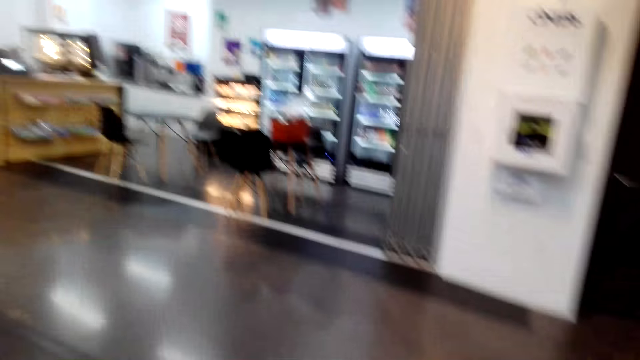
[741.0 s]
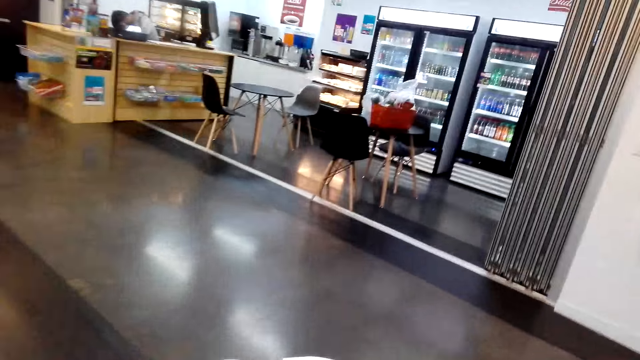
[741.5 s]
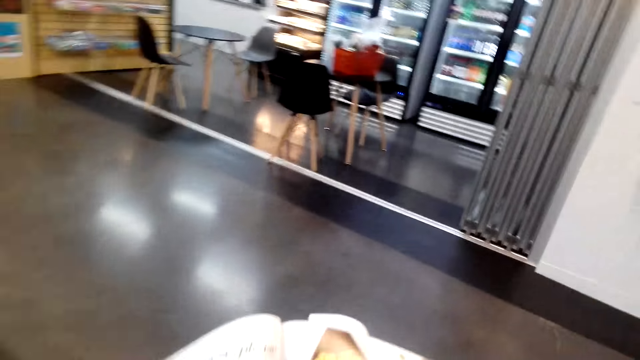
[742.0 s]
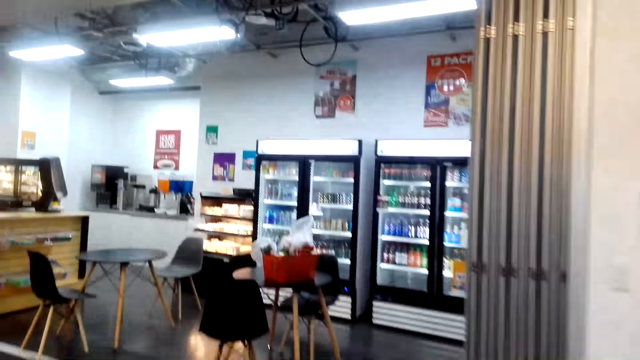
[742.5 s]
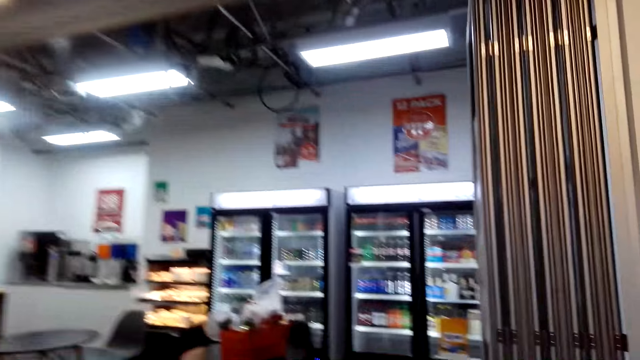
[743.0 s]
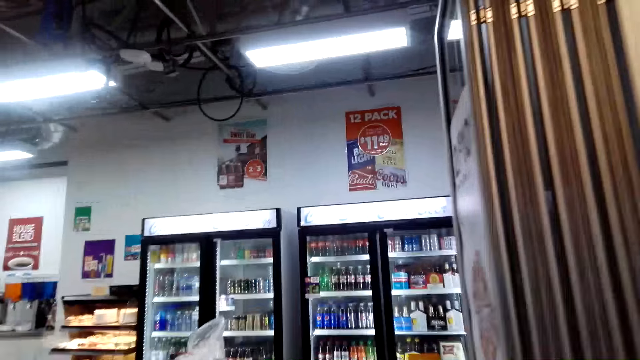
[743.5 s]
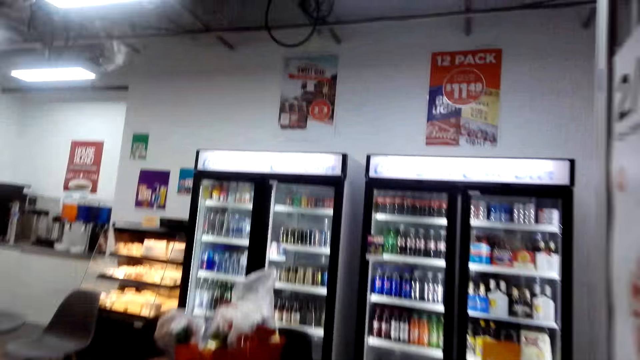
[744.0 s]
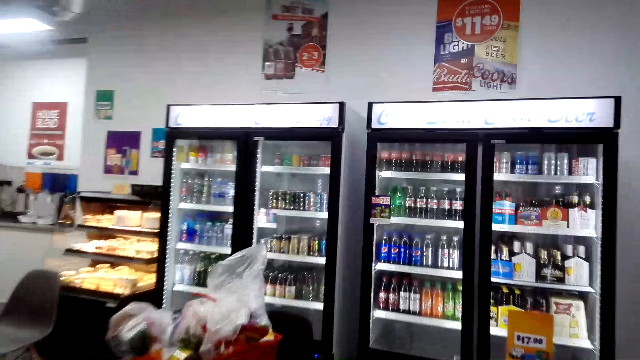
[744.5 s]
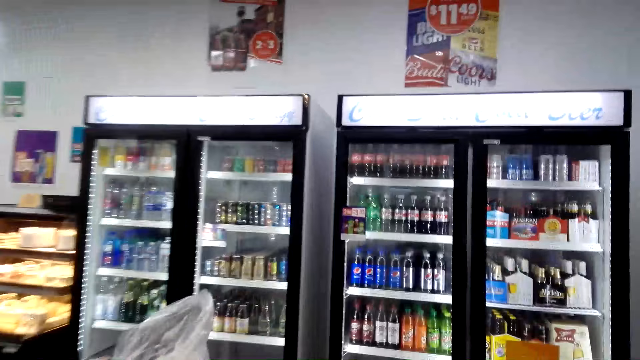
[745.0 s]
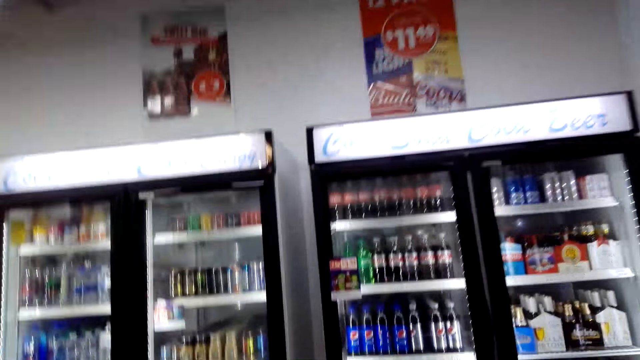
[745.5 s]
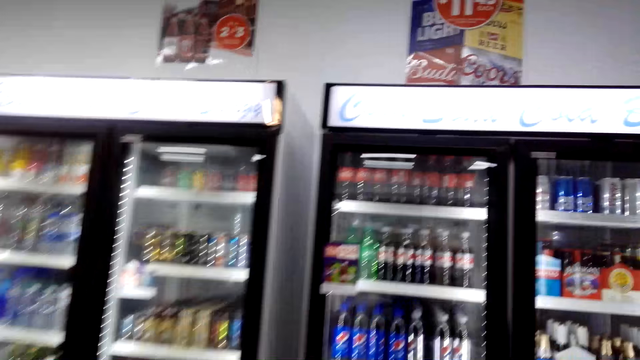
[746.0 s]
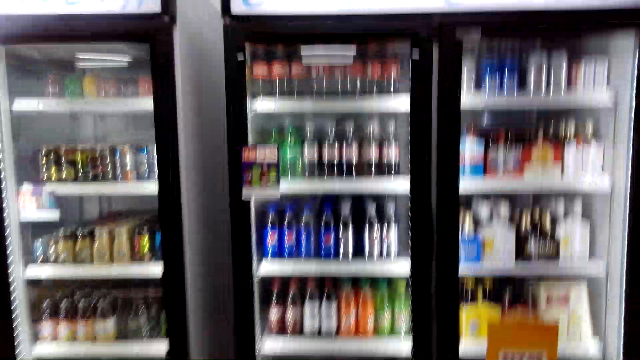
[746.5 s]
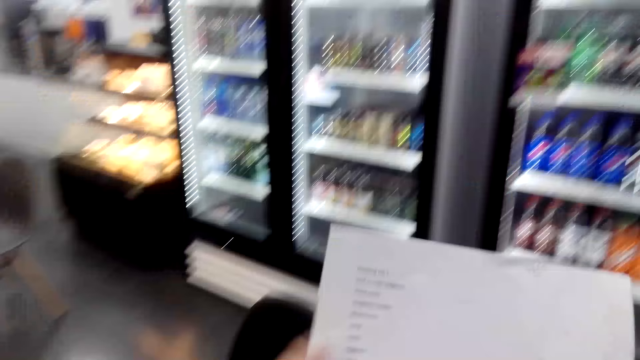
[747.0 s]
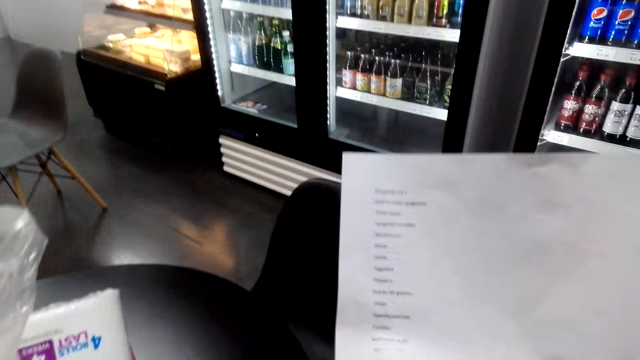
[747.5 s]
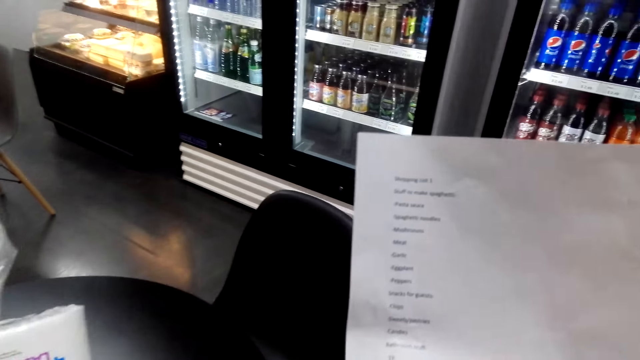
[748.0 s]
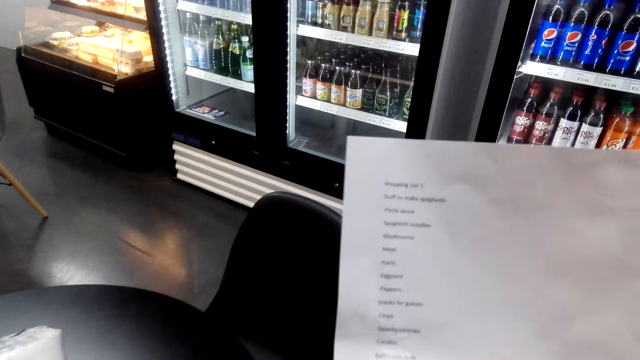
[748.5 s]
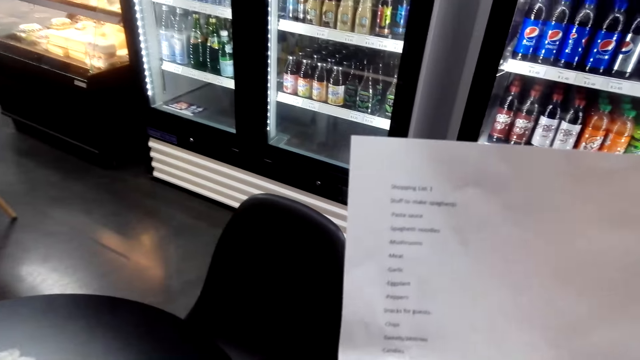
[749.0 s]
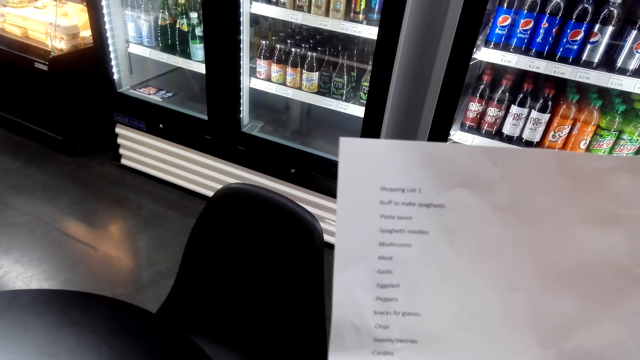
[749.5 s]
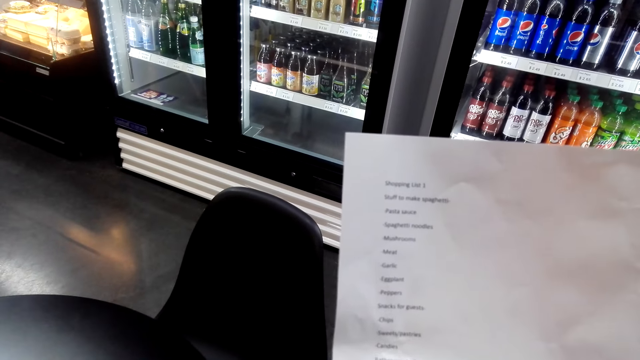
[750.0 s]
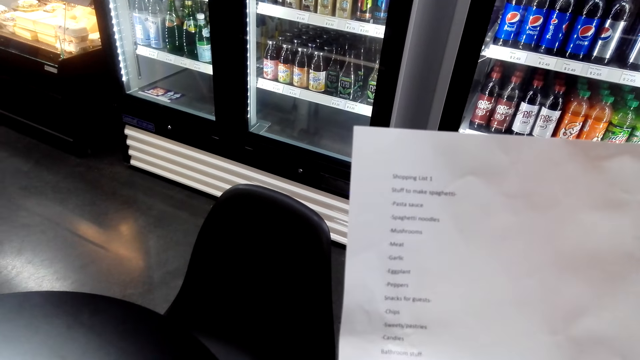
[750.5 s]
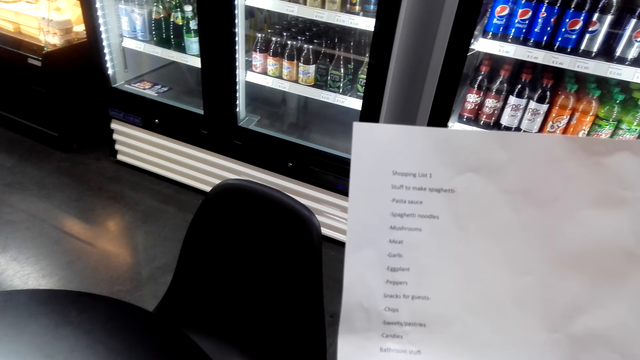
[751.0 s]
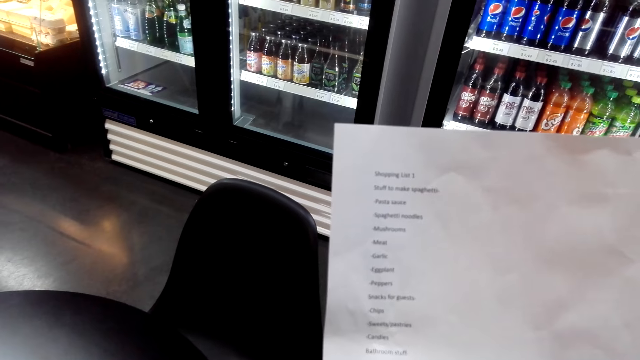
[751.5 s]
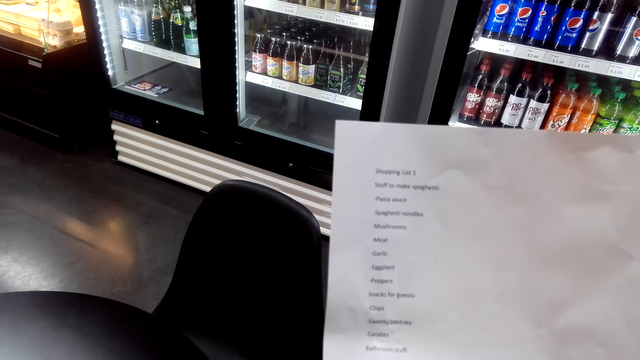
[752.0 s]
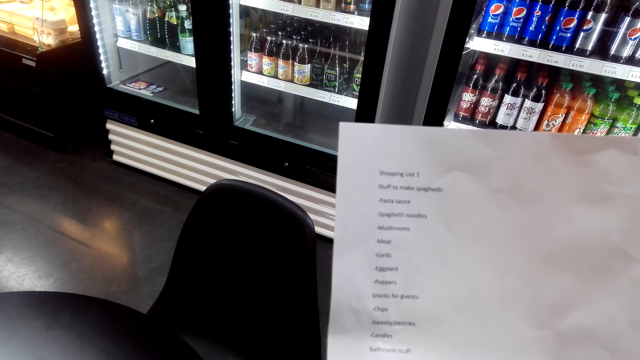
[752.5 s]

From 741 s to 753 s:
The camera wearer picks a piece of paper on the table. They look around. They read the piece of paper, the shopping list.

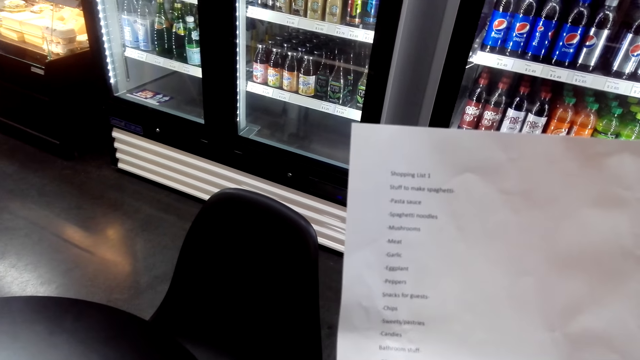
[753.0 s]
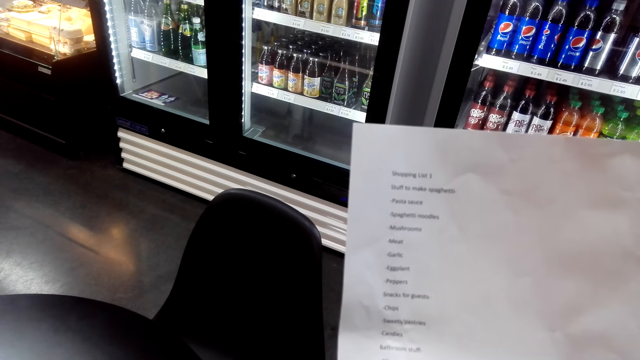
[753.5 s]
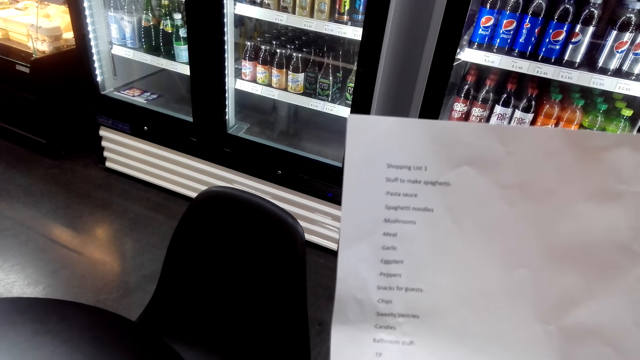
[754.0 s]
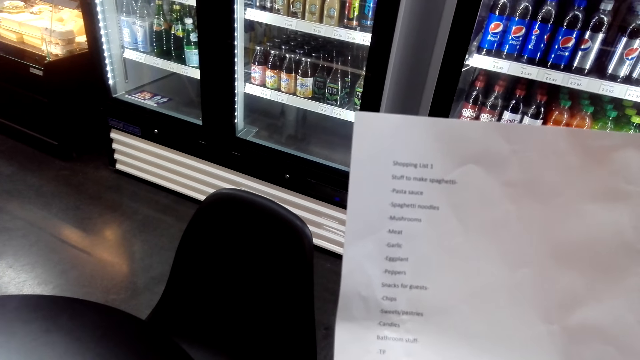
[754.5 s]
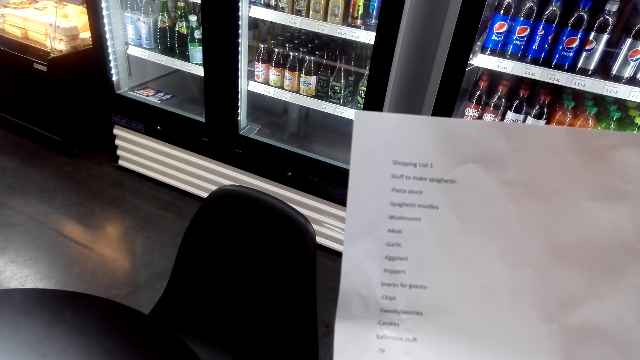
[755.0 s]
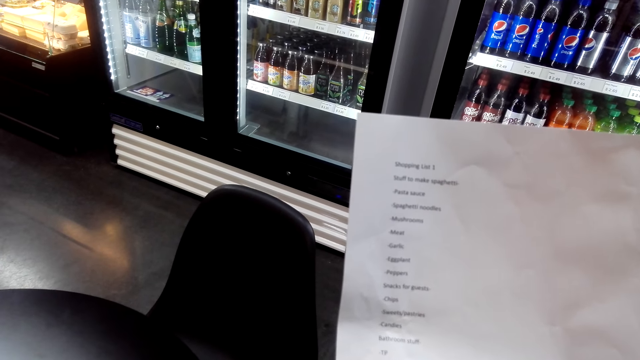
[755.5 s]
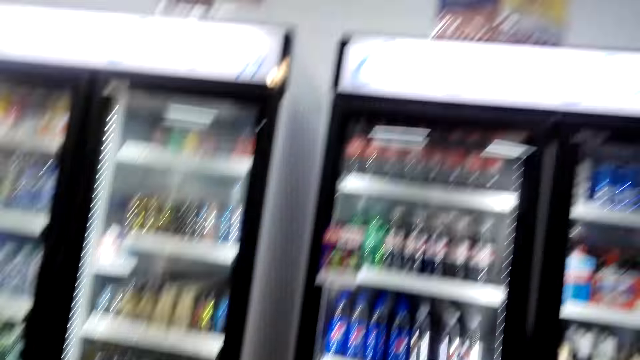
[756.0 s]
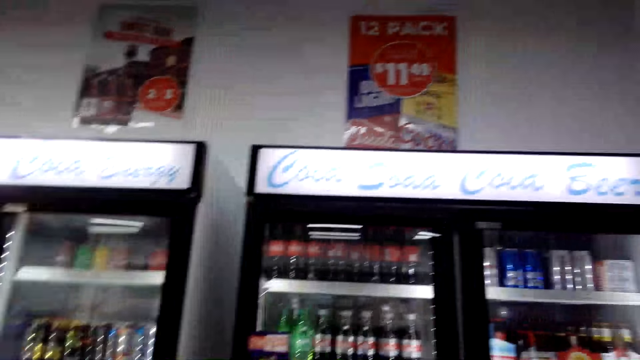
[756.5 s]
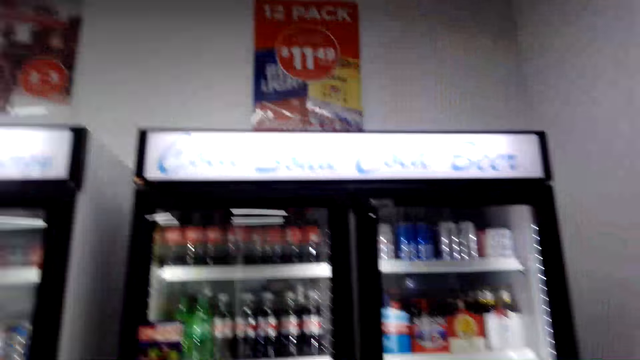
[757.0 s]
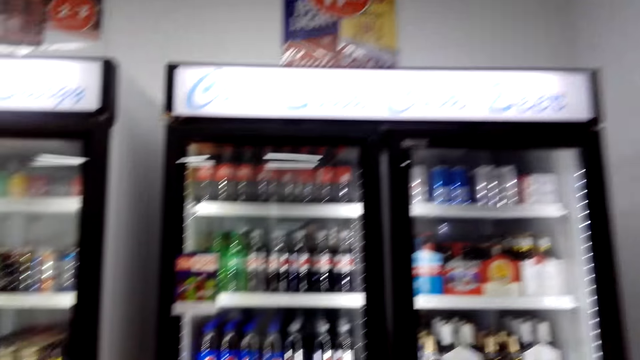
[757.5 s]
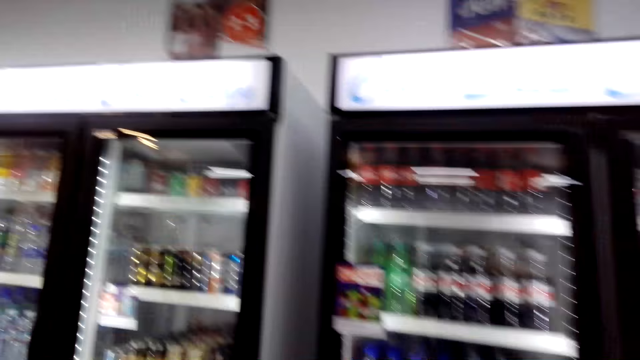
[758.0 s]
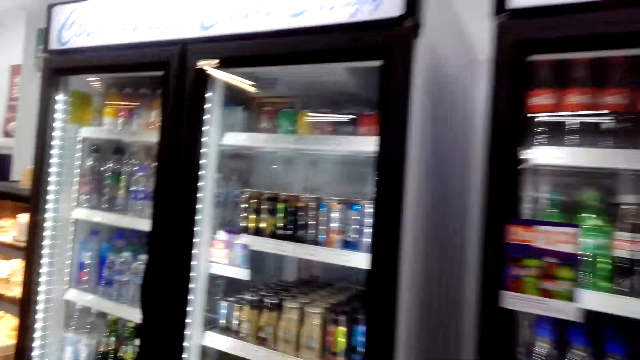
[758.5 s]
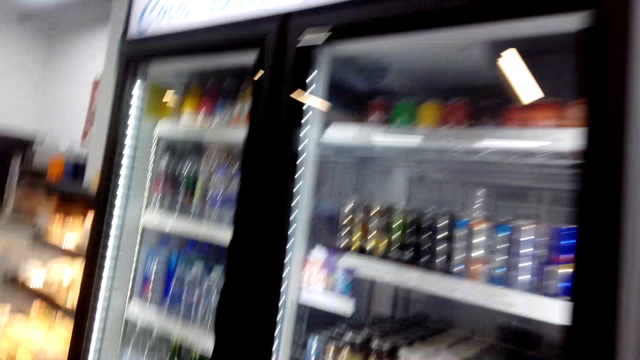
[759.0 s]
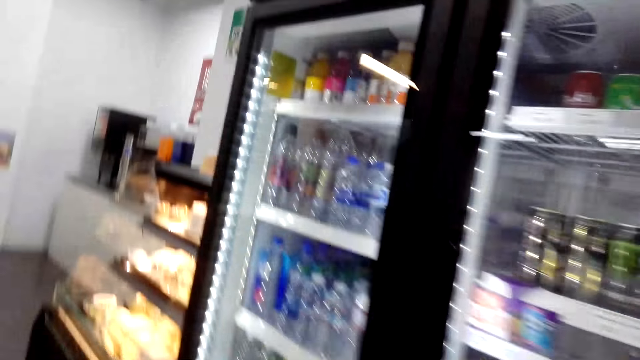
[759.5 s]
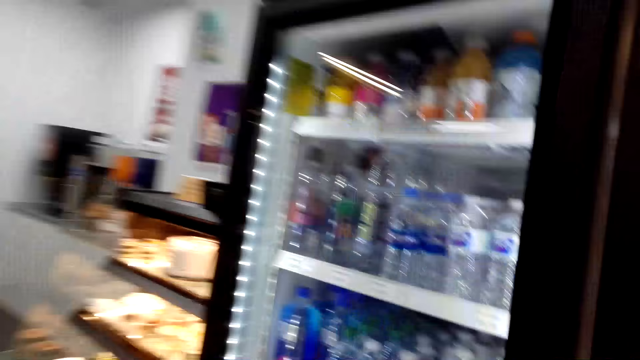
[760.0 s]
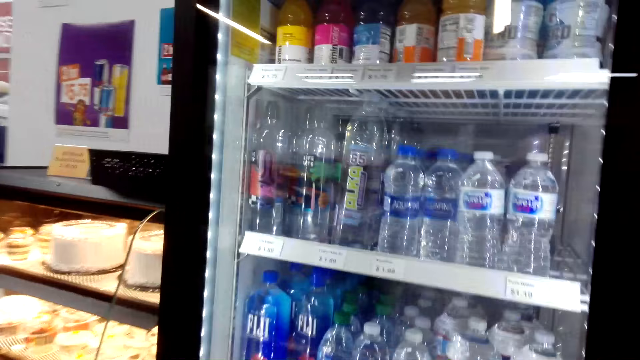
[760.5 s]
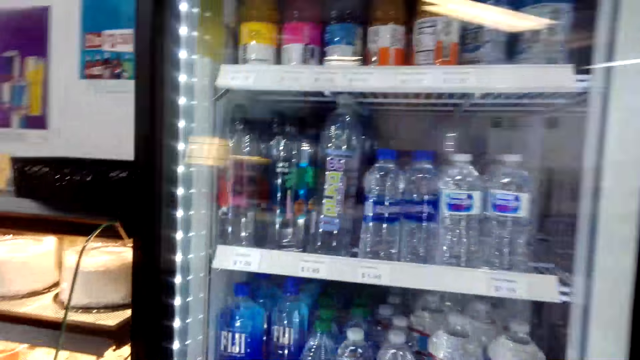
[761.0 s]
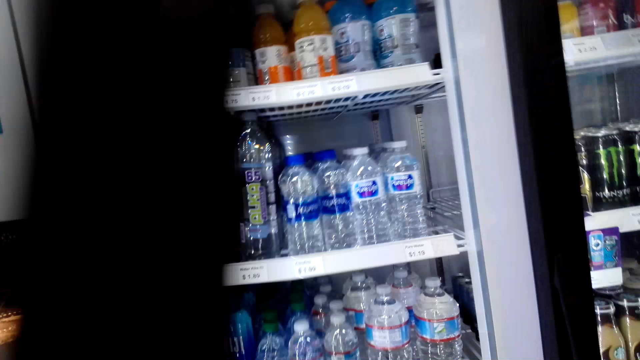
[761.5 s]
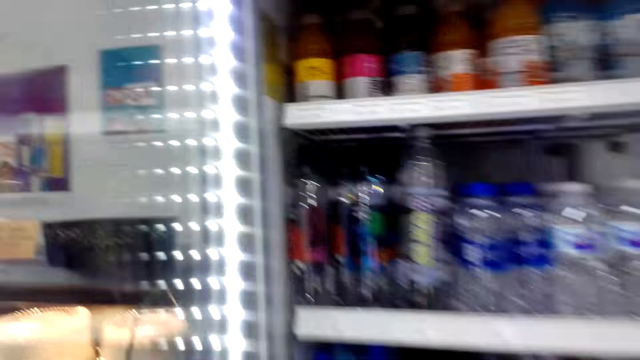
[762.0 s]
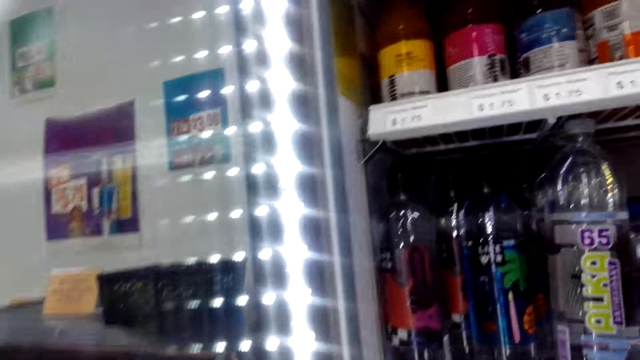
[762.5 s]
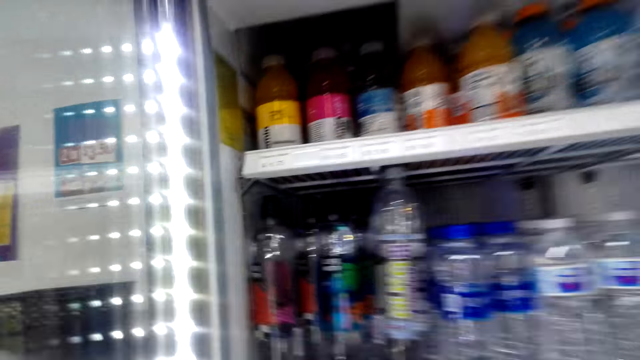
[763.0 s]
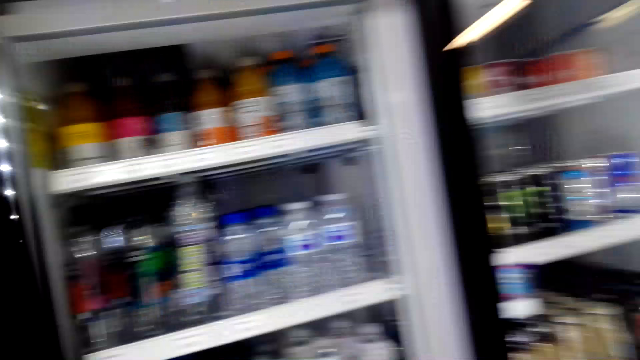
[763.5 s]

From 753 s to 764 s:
The camera wearer walks in the supermarket and looks around. They walk around the mall. They open the fridge.
